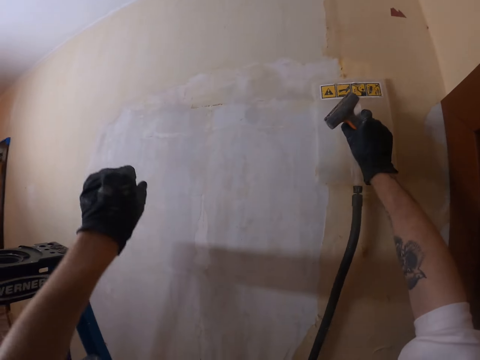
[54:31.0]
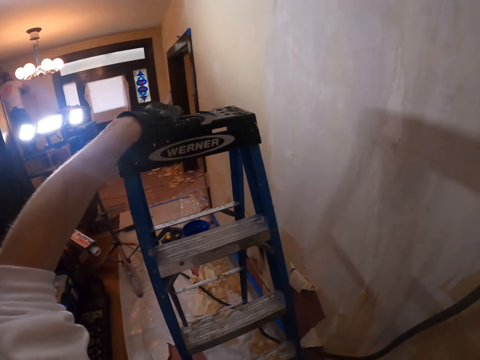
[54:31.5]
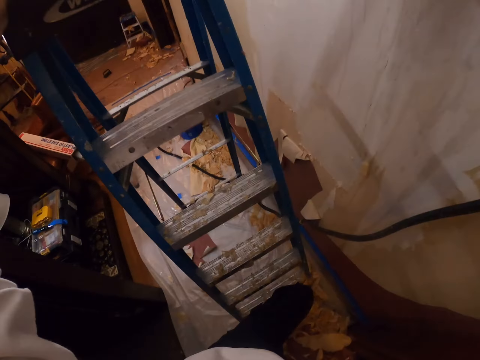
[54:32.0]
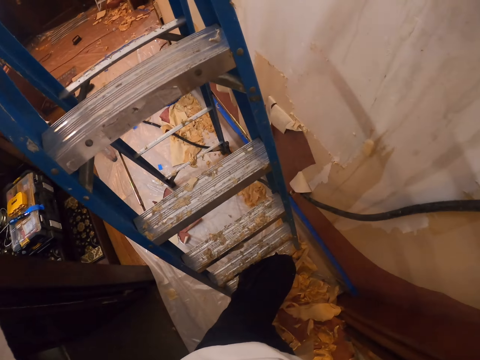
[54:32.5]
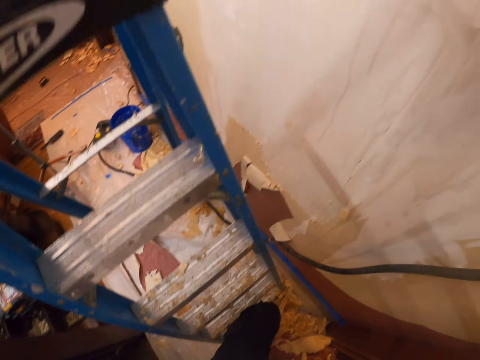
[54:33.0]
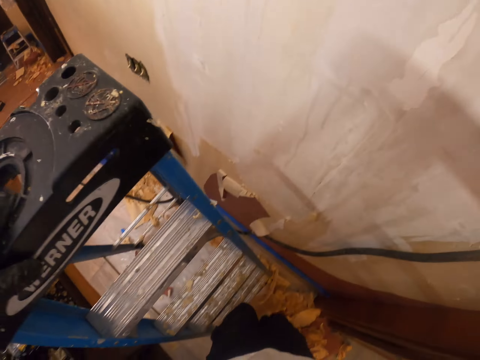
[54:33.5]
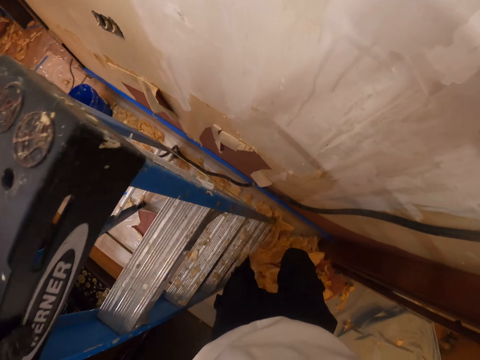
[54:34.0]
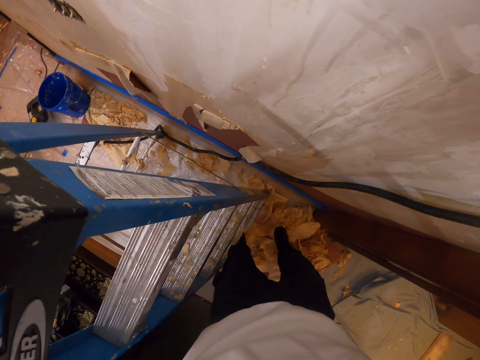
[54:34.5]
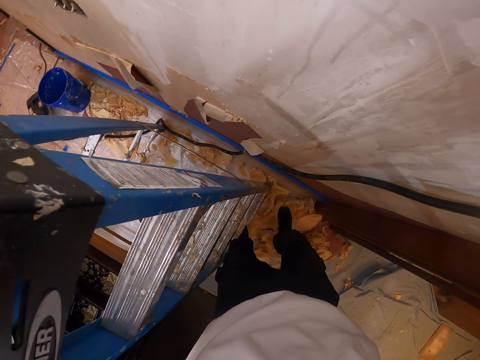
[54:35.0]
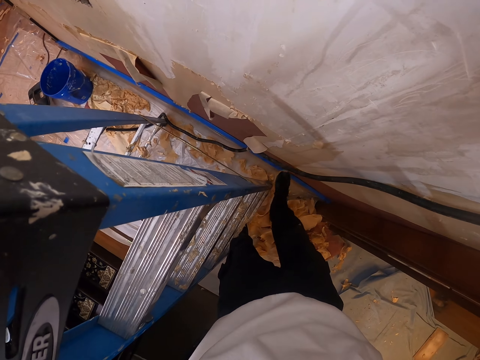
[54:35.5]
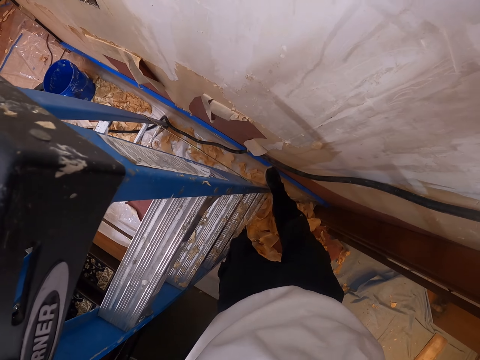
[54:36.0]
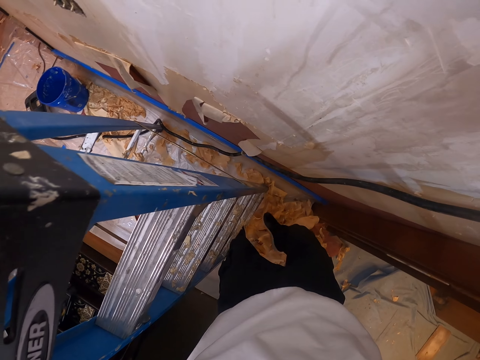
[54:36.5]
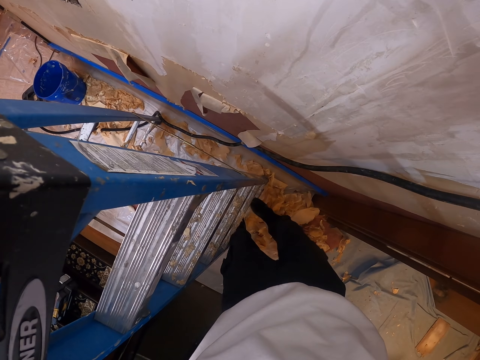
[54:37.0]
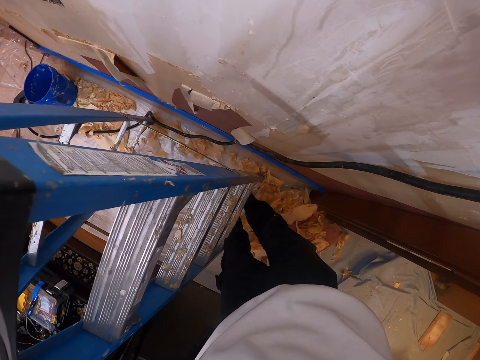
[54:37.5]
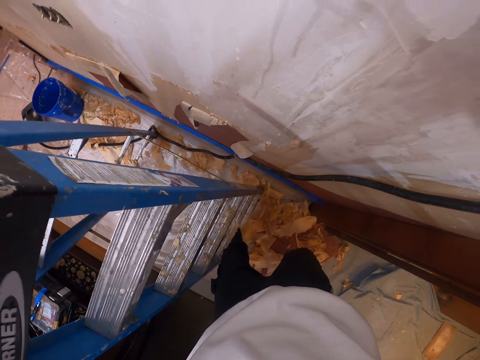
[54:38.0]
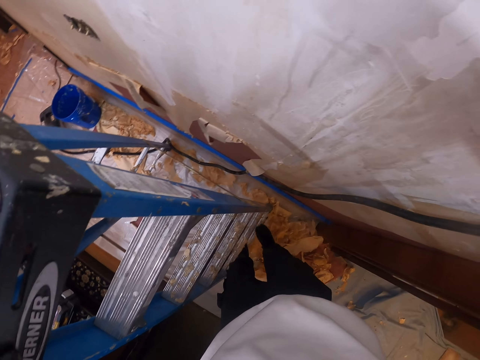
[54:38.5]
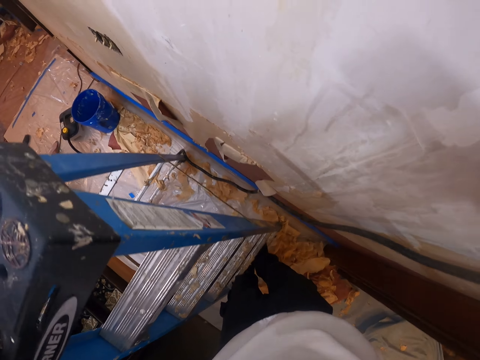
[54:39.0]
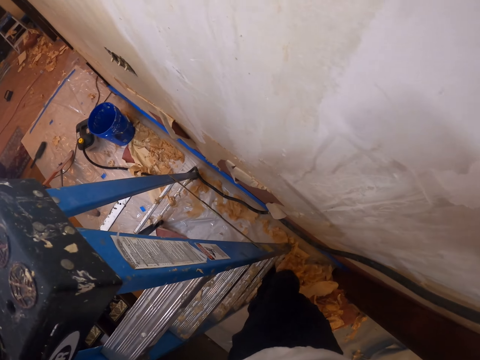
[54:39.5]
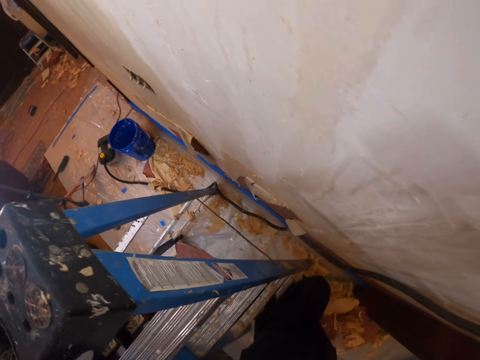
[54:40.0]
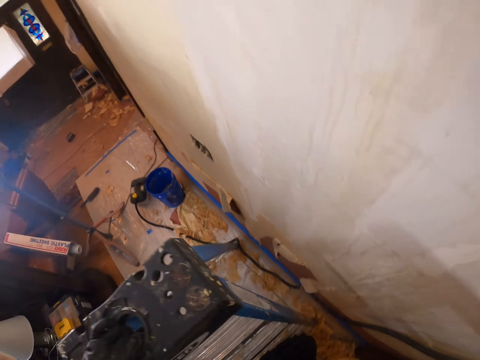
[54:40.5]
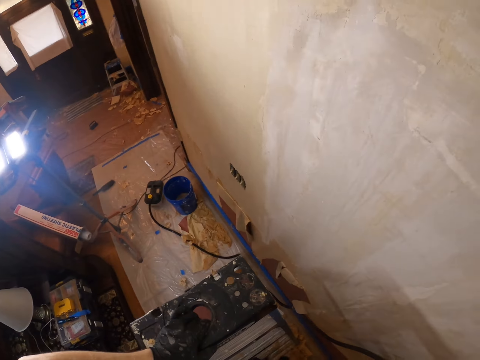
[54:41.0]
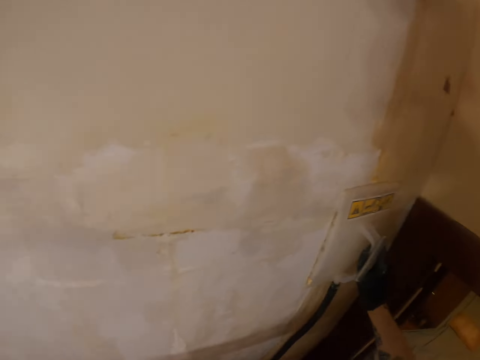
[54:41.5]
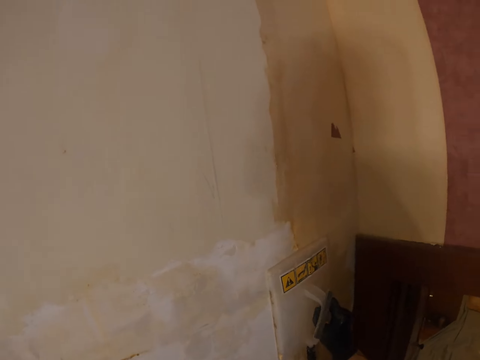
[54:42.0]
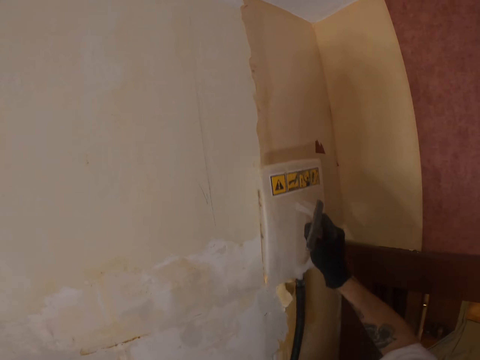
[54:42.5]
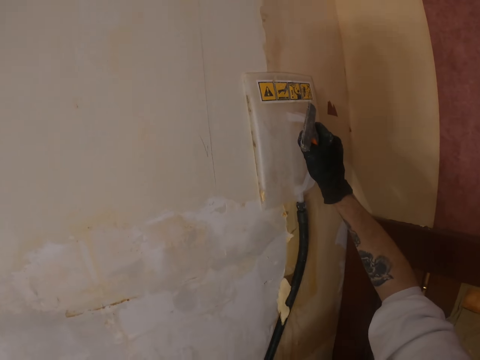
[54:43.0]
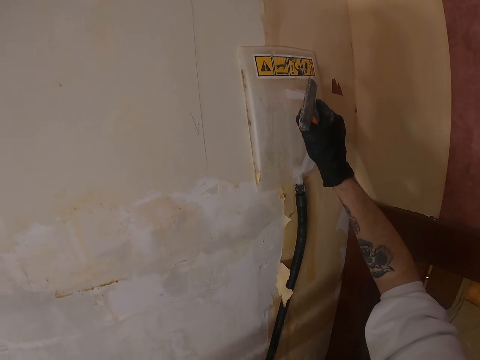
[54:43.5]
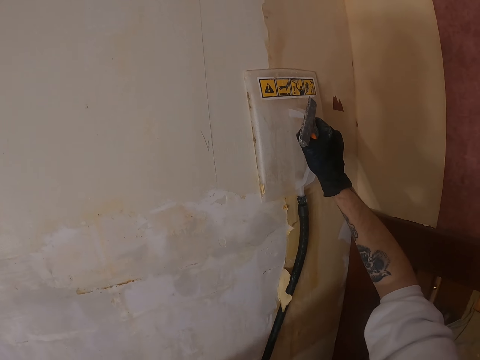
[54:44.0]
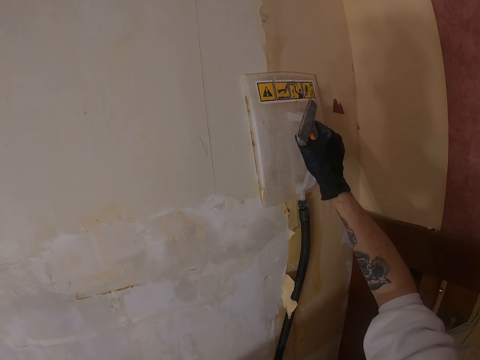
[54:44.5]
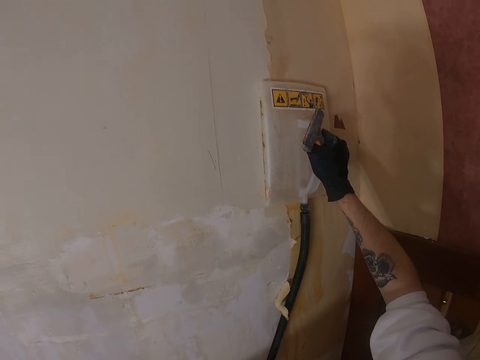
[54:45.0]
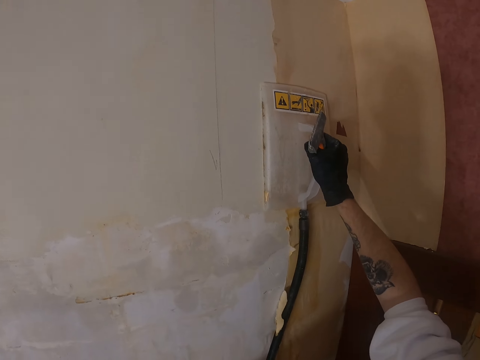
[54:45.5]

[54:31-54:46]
The camera wearer puts the wallpaper steamer on the wallpaper. They put the left hand on the ladder. They look down. They hold the ladder. They step on the ladder. They look around. They shake the right leg. They step on the ladder with the right leg. They climb the ladder with the left leg. They place the wallpaper steamer on the wall. They move the wallpaper steamer on the wallpaper.

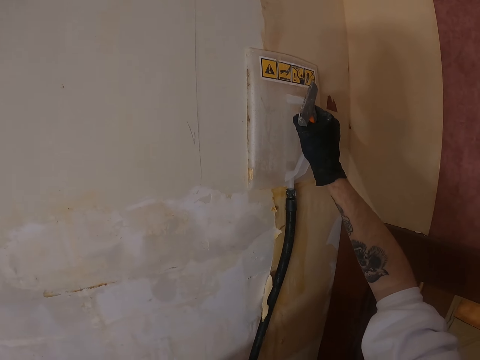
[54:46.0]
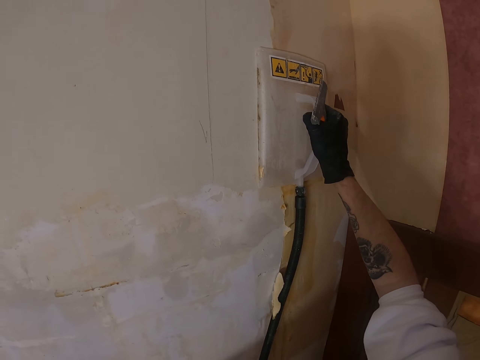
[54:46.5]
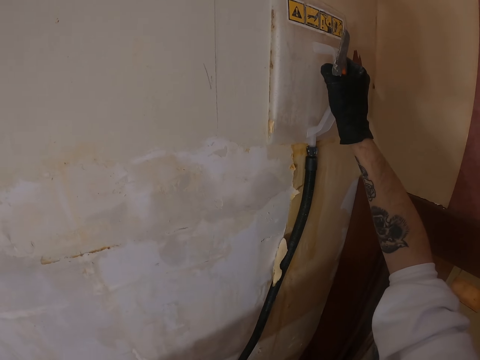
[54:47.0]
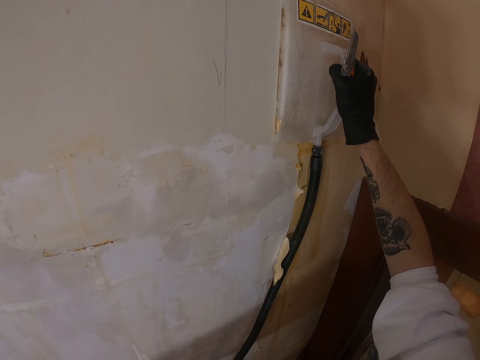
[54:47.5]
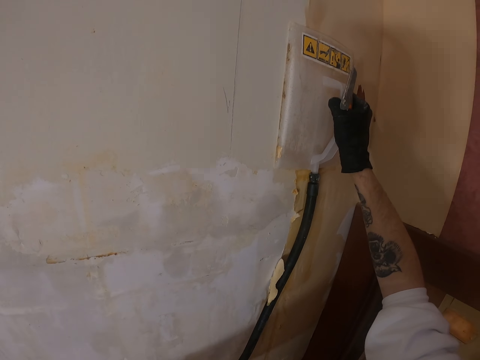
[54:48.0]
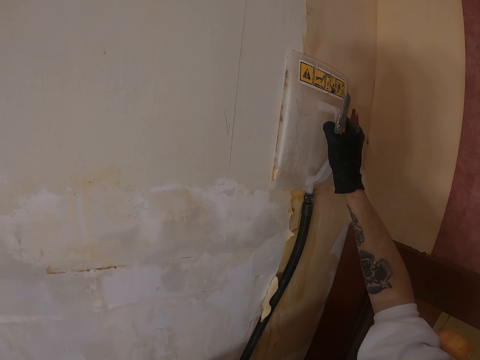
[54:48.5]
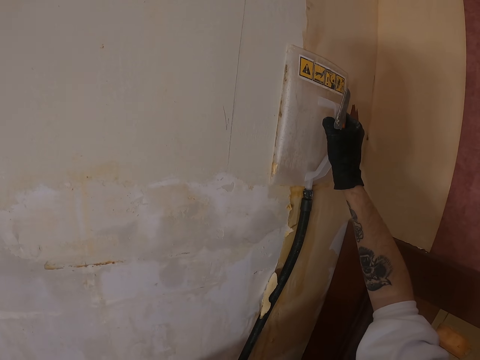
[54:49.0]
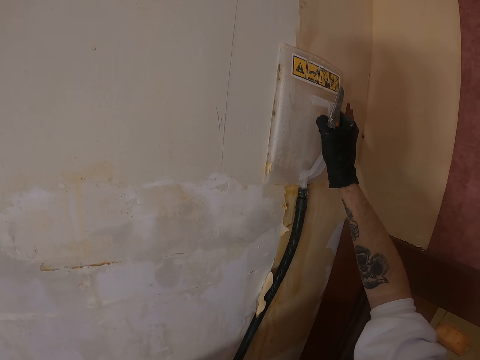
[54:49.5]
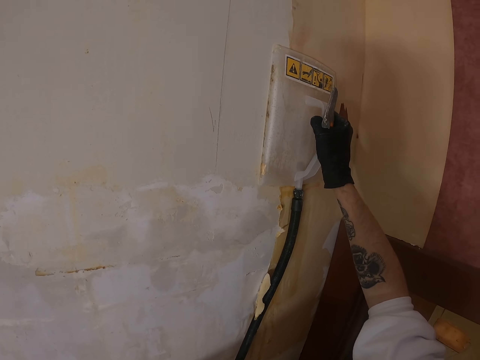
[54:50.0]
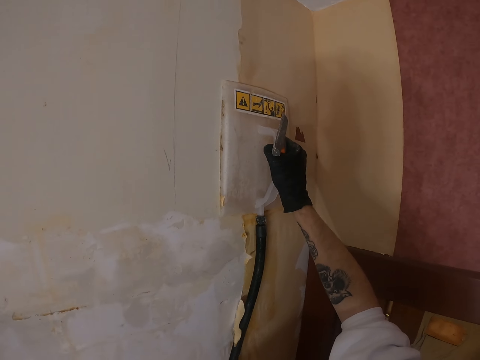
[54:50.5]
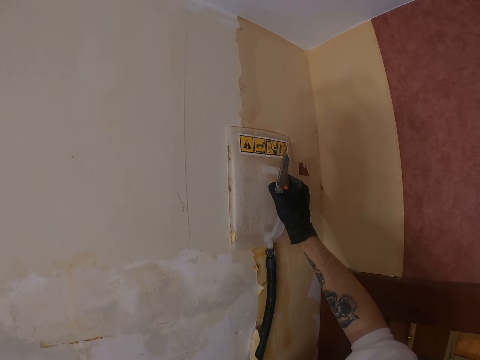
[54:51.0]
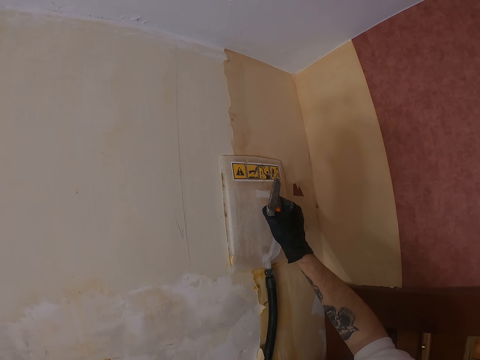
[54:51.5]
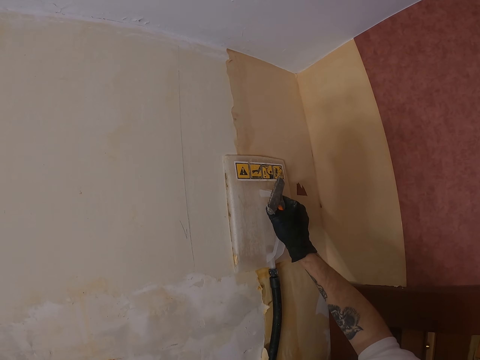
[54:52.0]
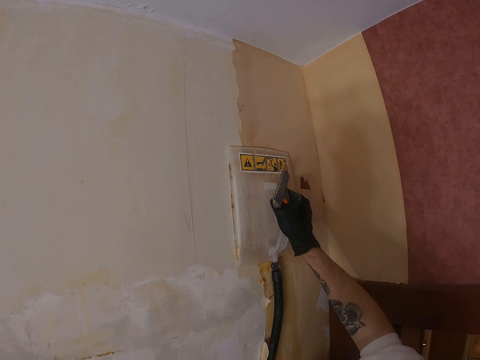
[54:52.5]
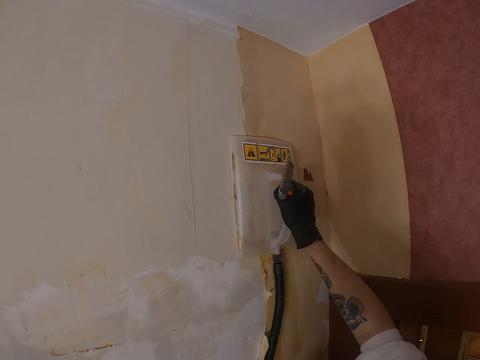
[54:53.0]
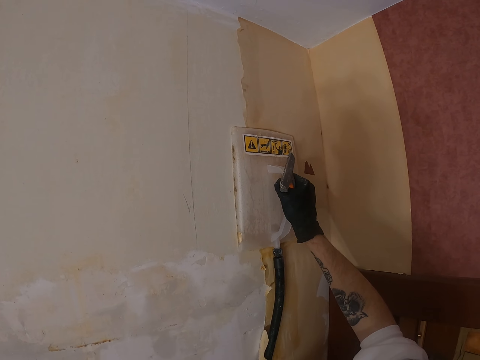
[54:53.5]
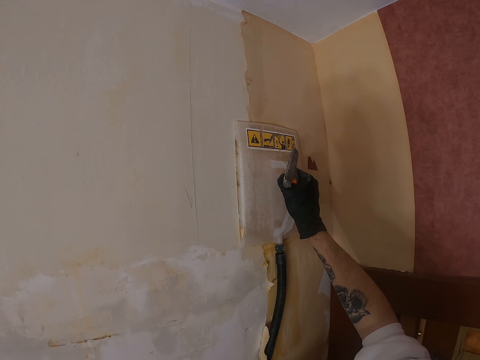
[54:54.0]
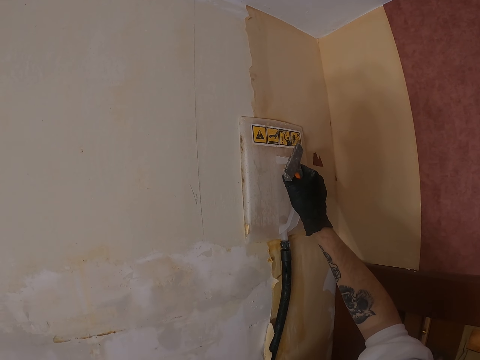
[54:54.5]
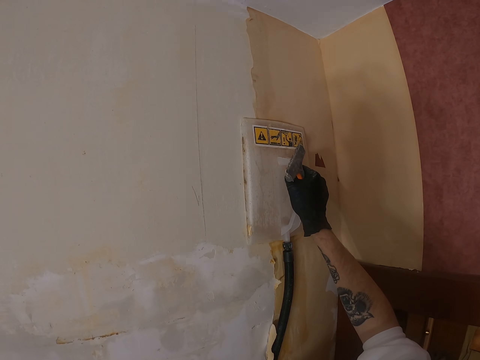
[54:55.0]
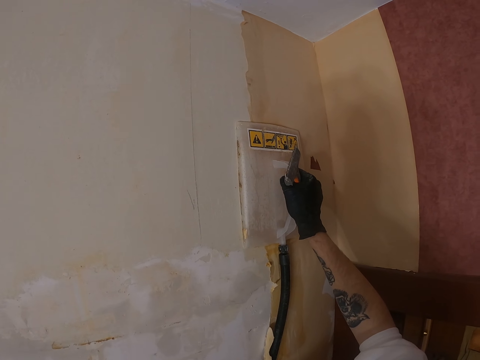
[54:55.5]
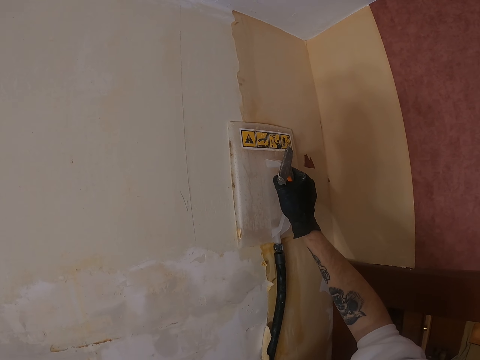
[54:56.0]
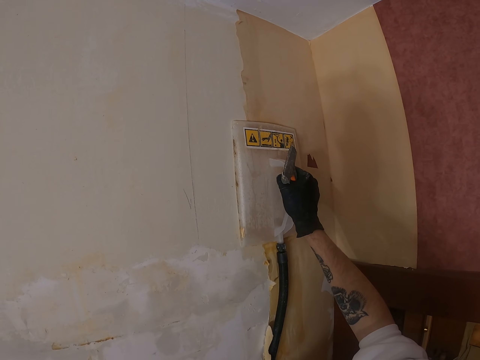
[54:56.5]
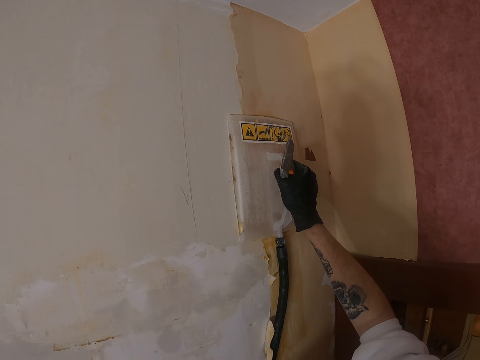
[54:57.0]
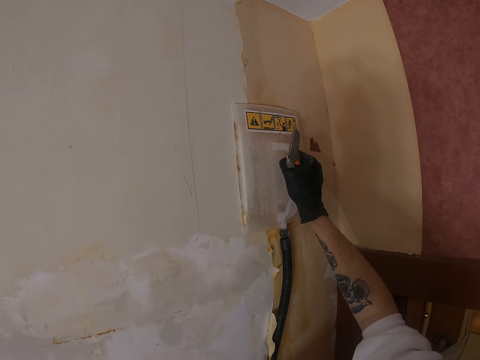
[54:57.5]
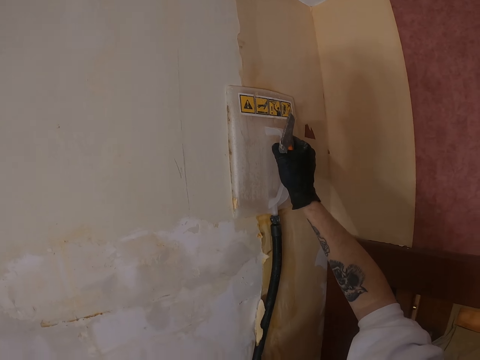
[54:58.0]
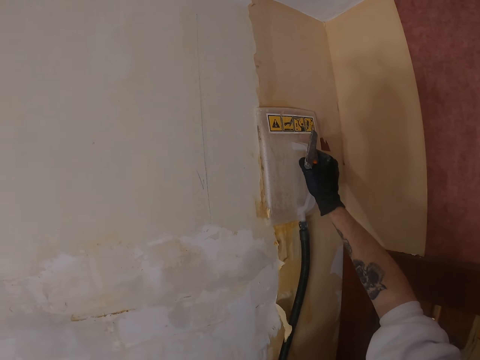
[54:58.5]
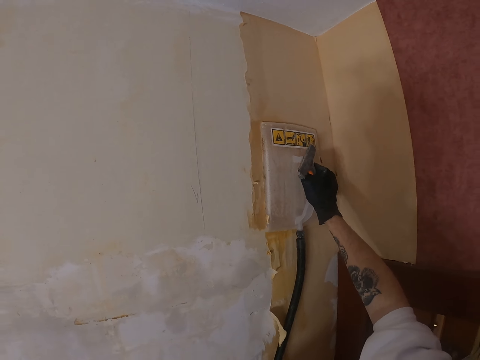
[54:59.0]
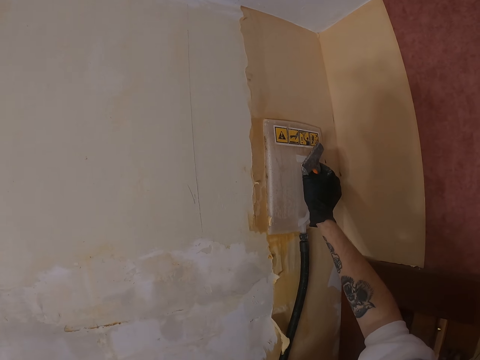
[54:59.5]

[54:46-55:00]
The camera wearer steams the wallpaper with the steamer. They move the wallpaper steamer on the wallpaper.
